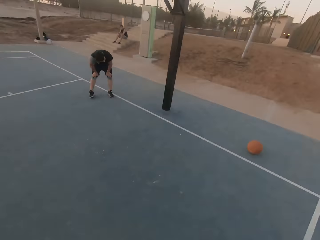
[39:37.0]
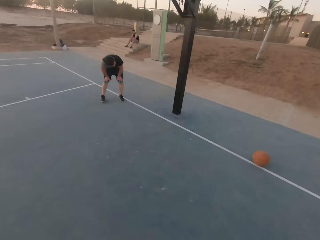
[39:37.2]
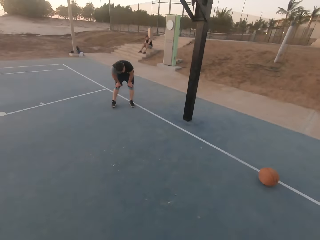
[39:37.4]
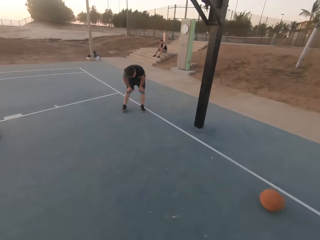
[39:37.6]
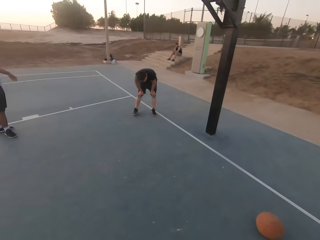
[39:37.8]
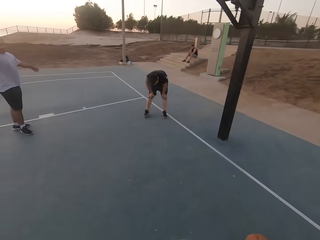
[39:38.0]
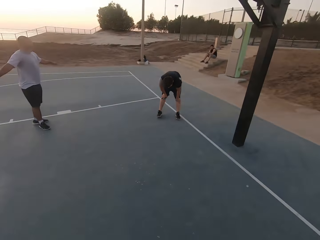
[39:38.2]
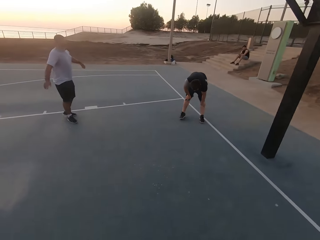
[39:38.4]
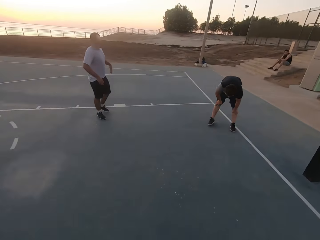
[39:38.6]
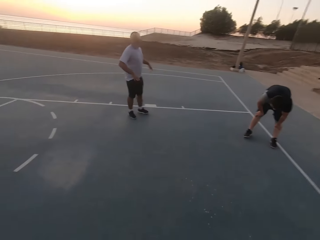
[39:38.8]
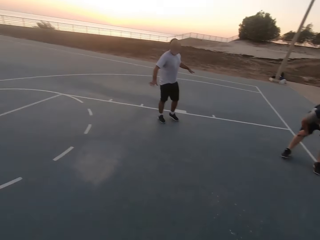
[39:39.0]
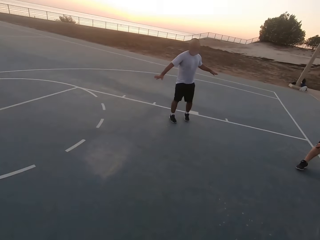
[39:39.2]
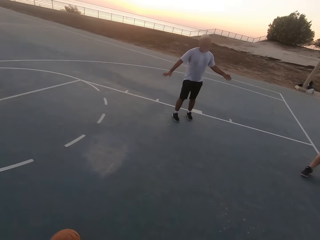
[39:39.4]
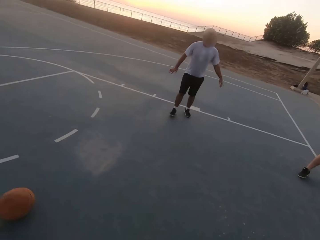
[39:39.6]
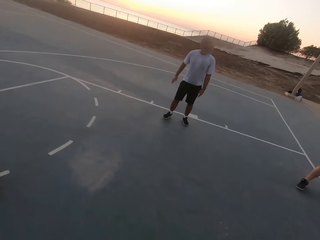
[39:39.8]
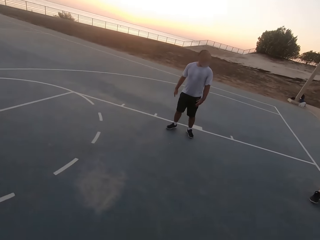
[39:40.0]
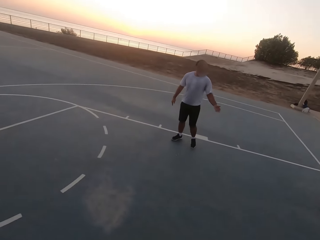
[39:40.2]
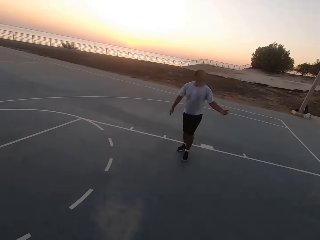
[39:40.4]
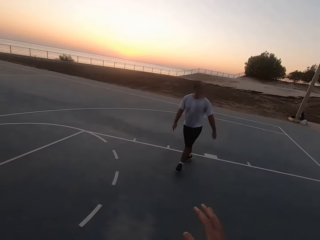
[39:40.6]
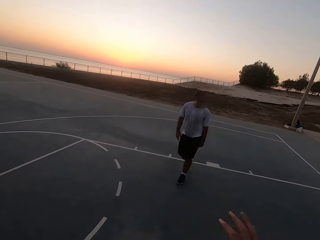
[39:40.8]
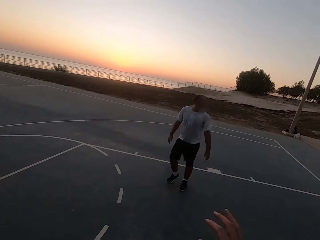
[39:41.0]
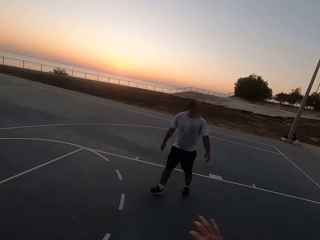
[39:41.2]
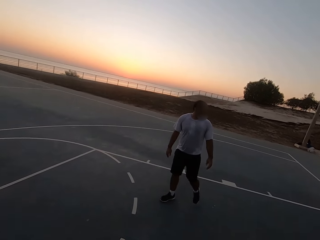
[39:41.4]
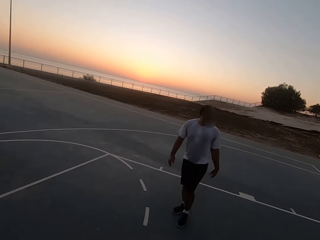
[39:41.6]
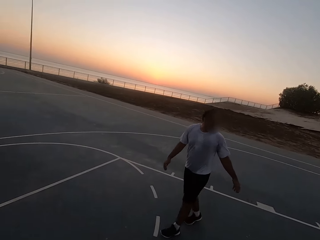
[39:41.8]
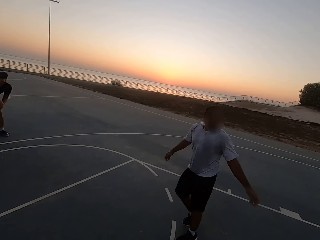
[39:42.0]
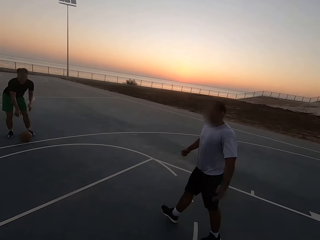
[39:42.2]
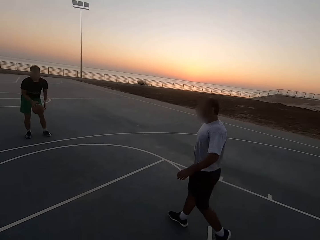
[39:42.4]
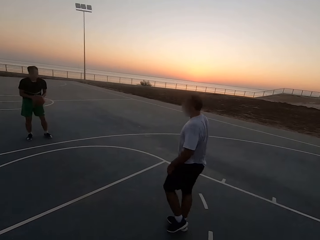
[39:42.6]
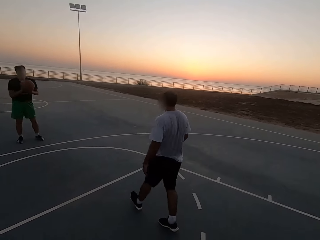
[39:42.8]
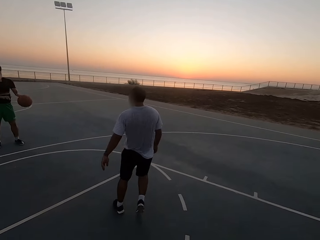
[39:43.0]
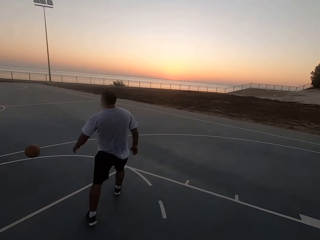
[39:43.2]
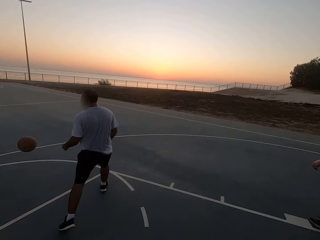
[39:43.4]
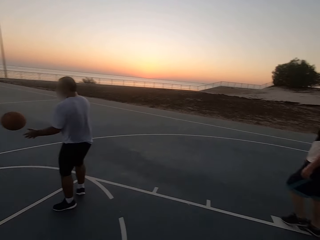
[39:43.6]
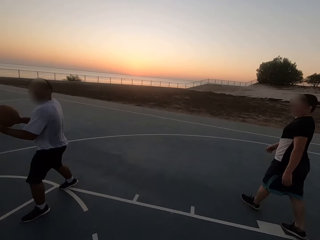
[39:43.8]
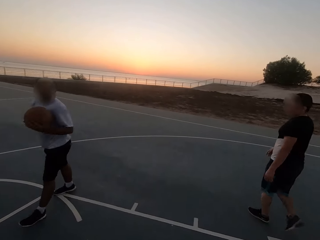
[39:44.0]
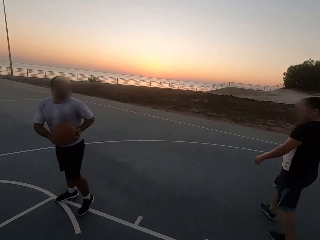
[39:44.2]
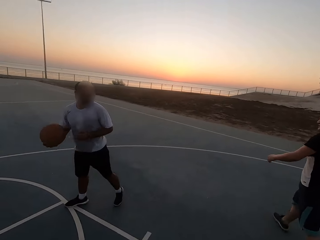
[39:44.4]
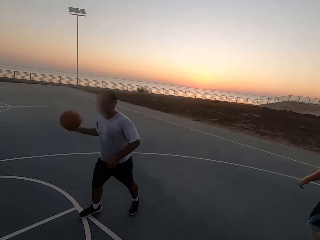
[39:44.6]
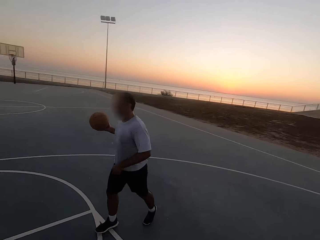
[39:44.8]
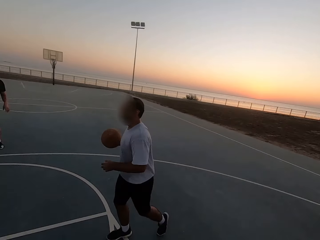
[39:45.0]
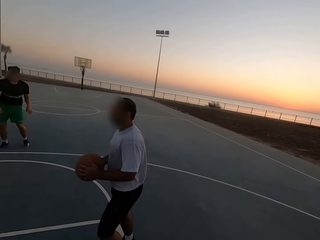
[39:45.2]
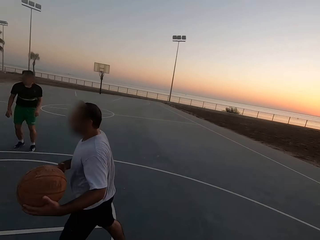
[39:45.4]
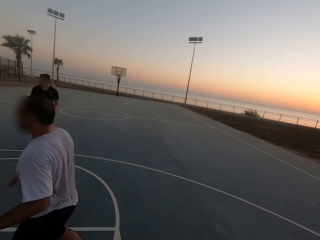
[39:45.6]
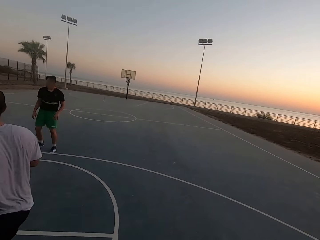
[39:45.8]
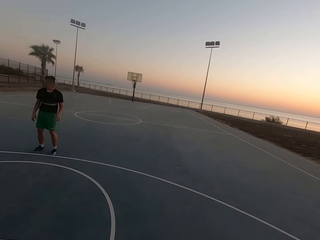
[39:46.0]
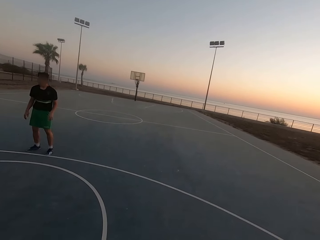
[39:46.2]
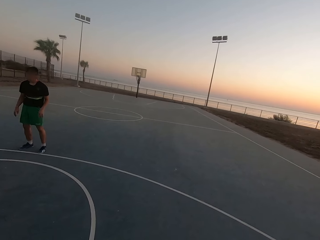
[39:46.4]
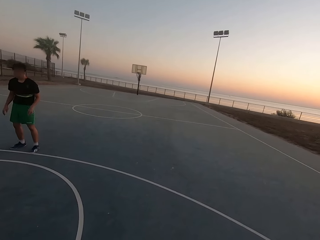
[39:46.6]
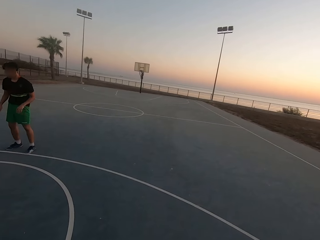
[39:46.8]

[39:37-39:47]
The camera wearer looks around. A man walks. Another man dribbles. The second man holds the ball and throws the ball to the first man. The first man picks up the ball. The first man holds the ball.

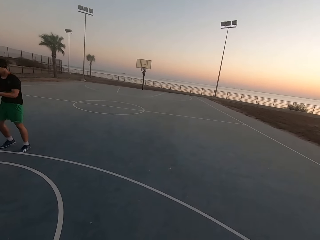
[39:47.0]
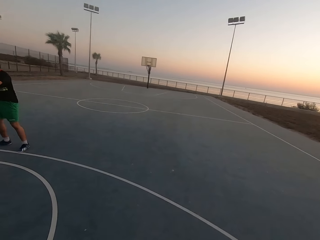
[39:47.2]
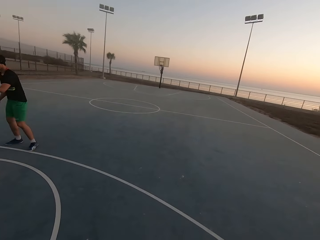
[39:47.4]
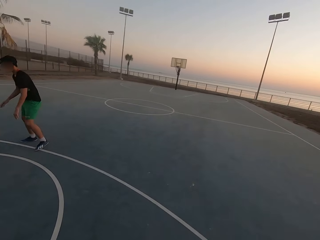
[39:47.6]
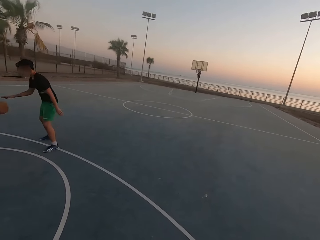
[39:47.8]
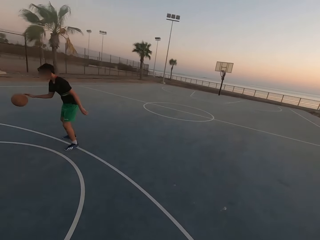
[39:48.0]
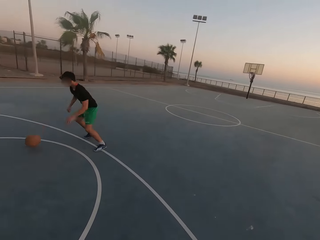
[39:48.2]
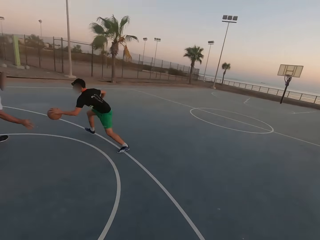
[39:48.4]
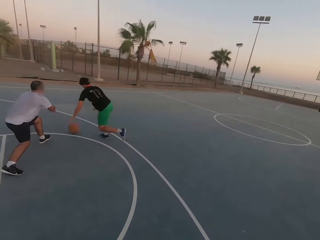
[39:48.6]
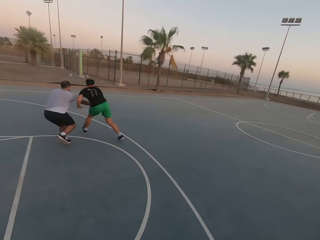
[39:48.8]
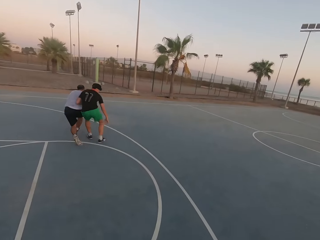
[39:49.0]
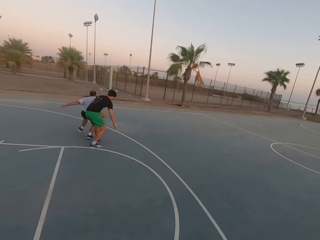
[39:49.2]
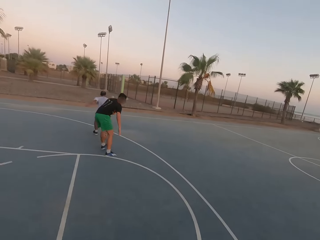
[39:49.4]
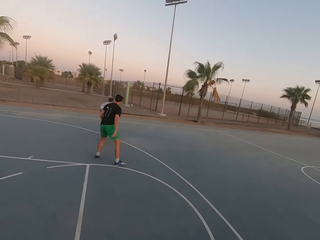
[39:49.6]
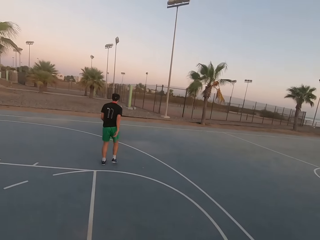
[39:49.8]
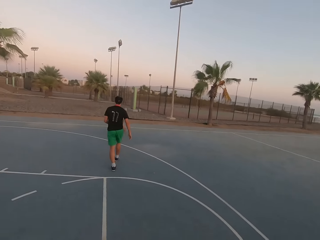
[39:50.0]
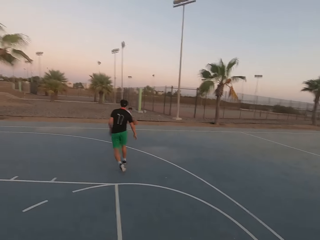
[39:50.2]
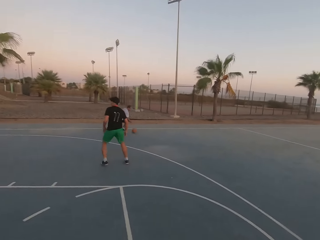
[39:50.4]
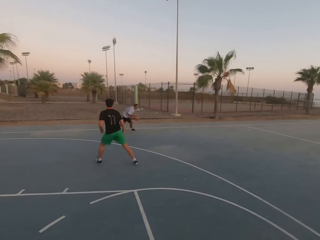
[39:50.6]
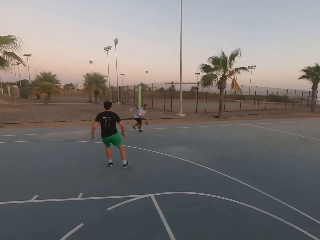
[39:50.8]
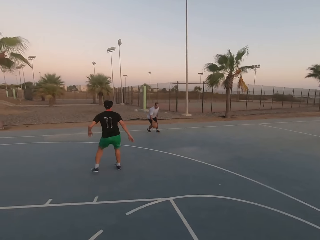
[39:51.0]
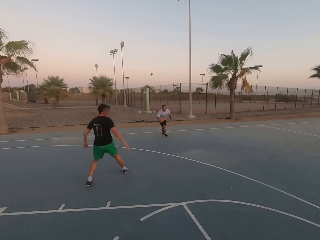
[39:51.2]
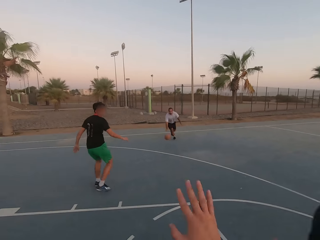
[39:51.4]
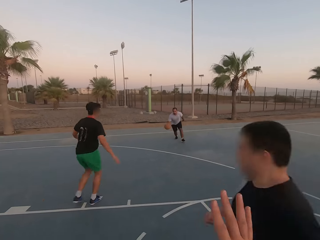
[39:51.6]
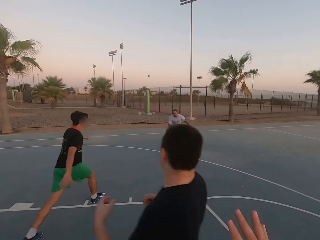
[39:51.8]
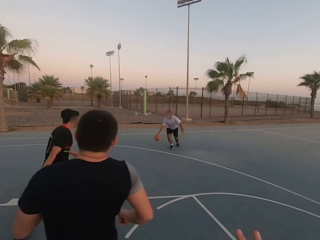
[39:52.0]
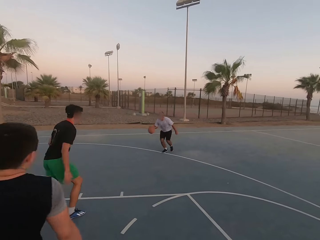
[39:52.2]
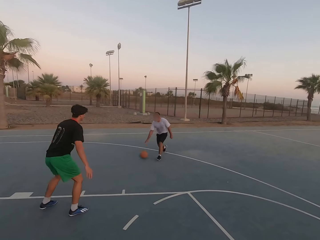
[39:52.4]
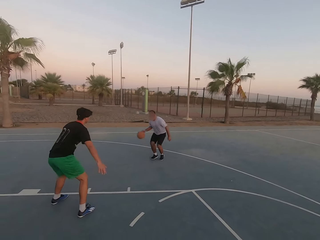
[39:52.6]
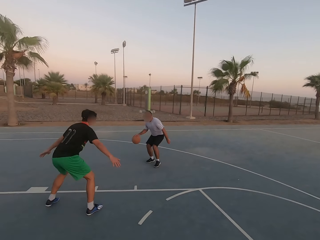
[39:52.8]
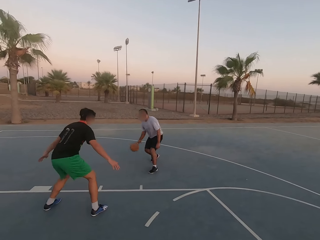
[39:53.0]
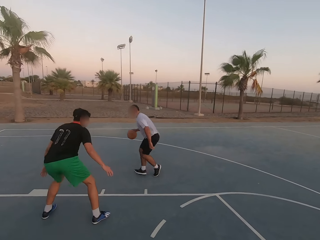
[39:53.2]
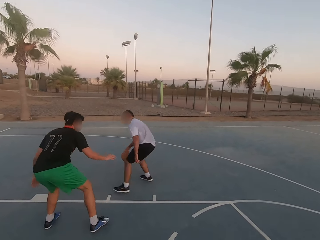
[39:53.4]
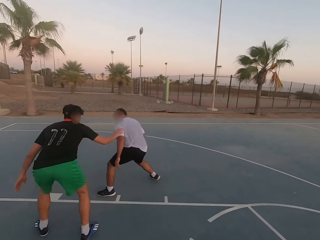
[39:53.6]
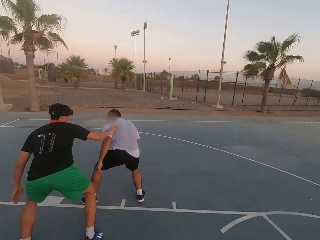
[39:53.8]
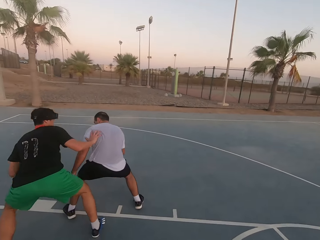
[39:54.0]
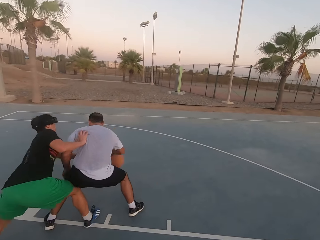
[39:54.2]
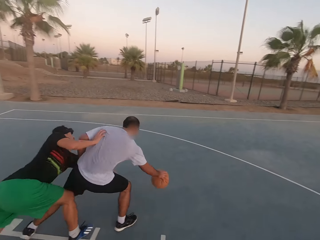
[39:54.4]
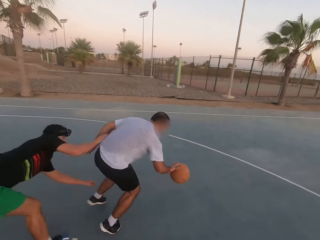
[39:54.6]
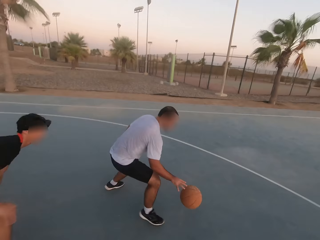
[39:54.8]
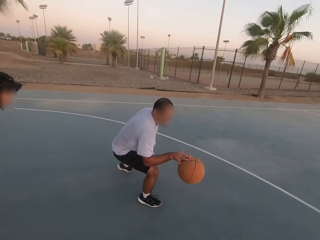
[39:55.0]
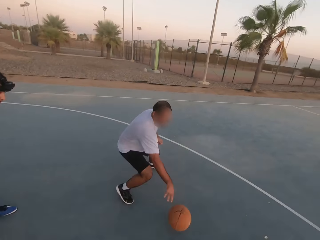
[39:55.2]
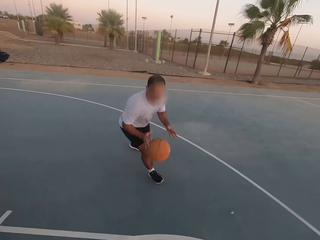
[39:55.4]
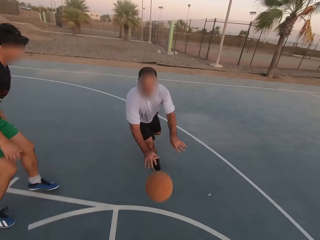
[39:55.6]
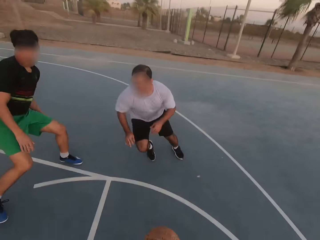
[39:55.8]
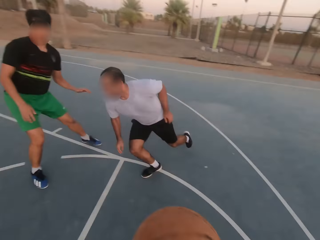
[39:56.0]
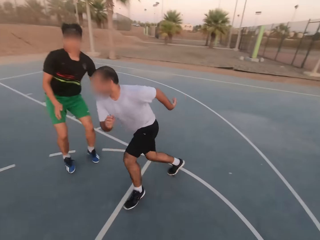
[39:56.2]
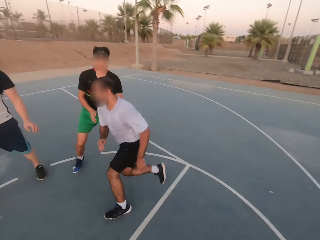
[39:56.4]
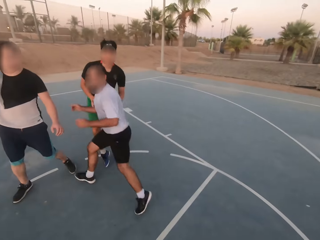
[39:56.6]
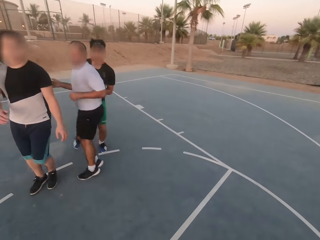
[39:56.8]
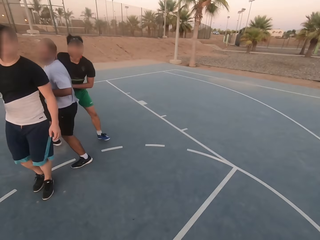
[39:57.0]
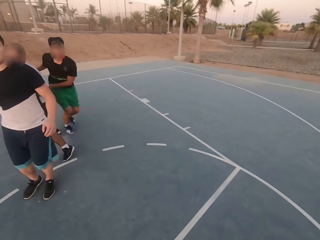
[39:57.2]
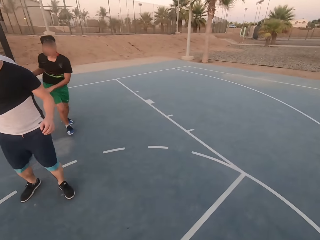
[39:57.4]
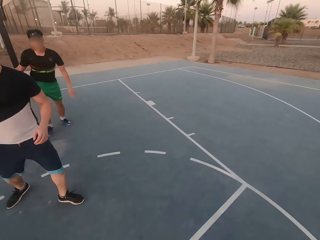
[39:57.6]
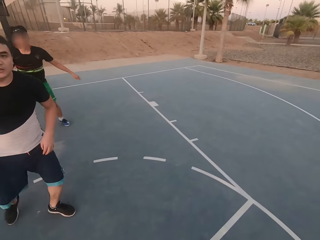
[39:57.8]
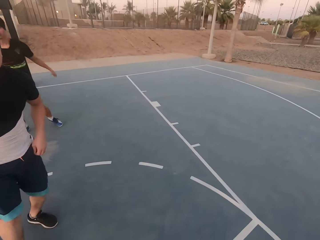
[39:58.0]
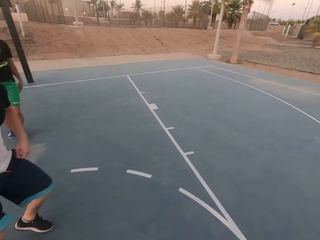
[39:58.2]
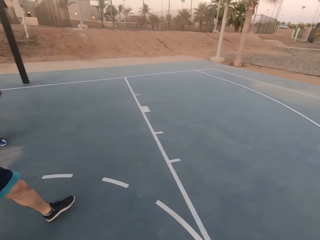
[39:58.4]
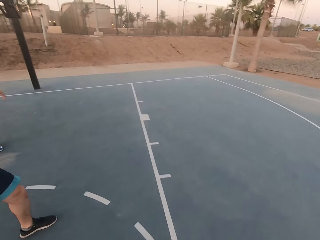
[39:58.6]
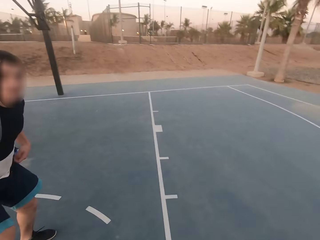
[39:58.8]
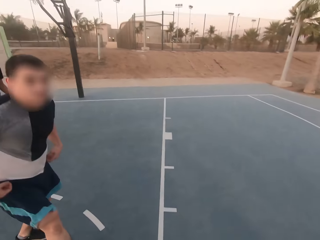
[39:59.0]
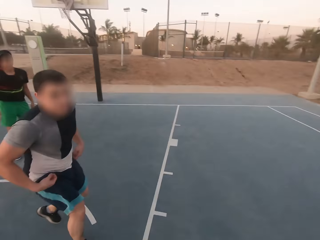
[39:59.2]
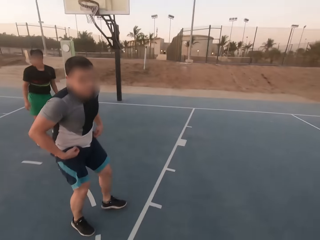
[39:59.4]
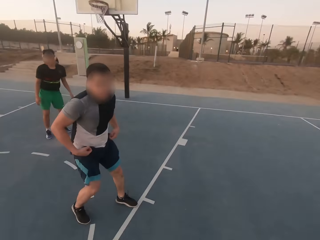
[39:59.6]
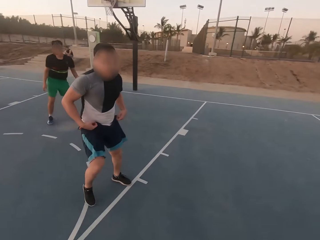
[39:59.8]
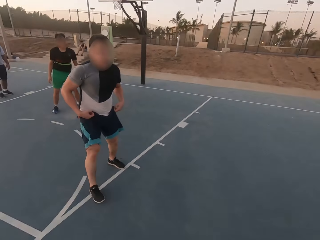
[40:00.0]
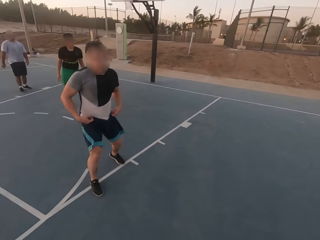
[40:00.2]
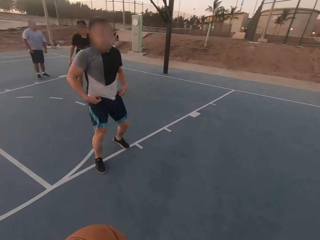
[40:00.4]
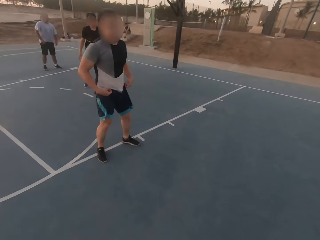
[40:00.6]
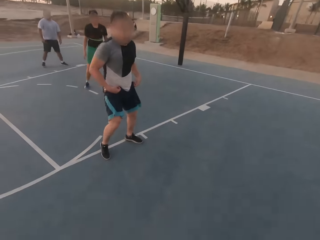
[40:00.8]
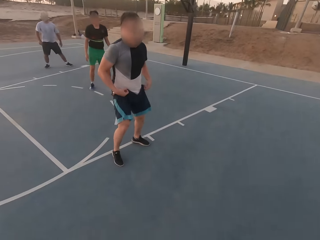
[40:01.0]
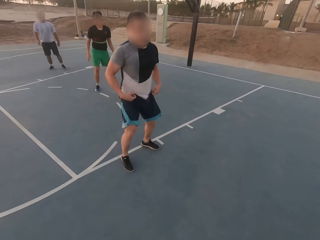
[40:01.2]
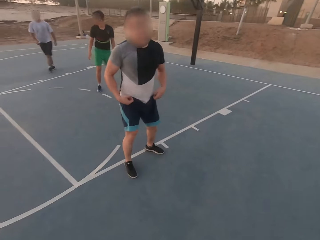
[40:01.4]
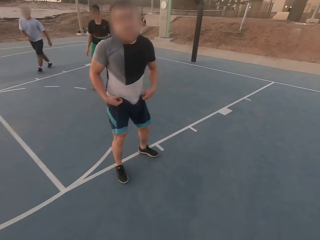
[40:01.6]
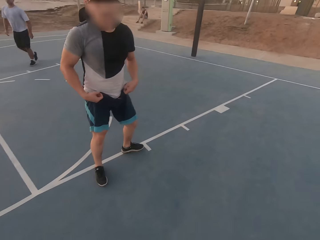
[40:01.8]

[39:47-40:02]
A man dribbles the ball. Another man shields. The second man dribbles the ball. The first man shields. The second man throws the ball to the camera wearer. The camera wearer dribbles the ball.
